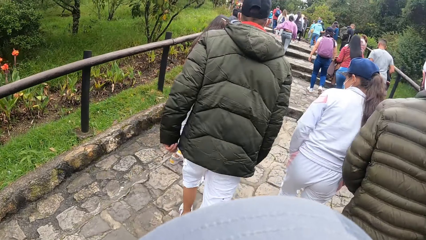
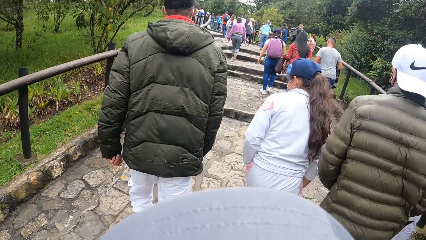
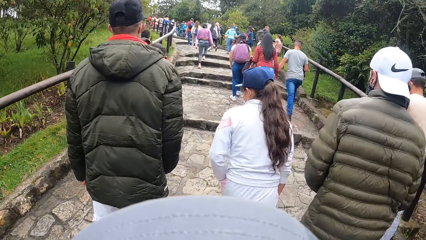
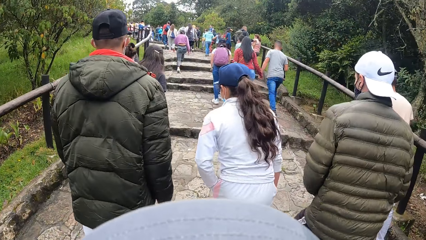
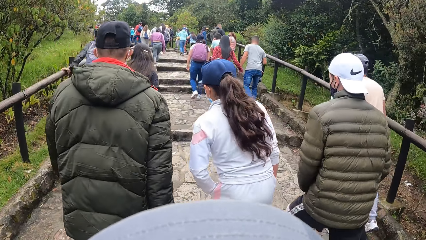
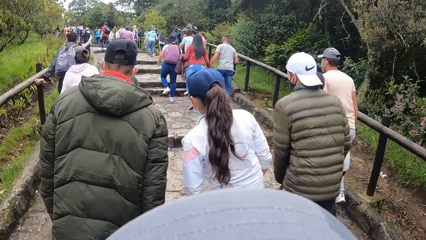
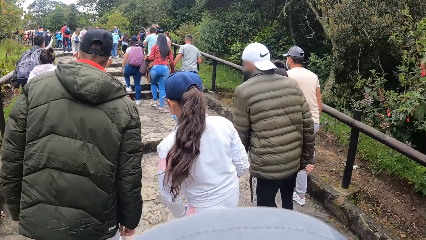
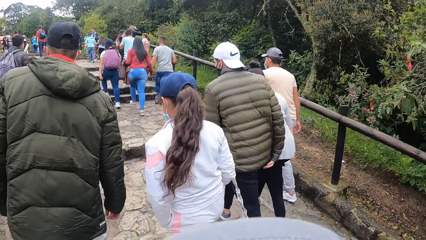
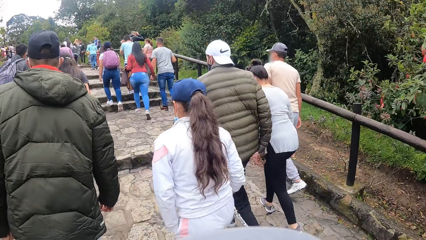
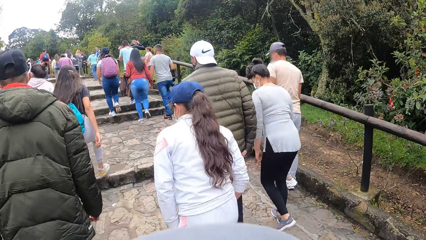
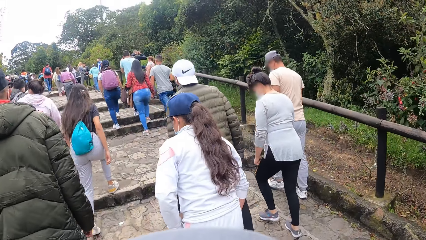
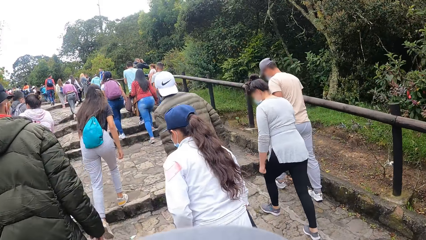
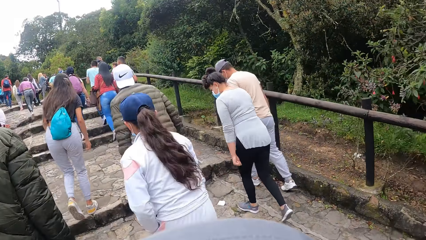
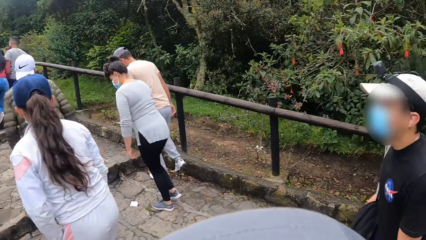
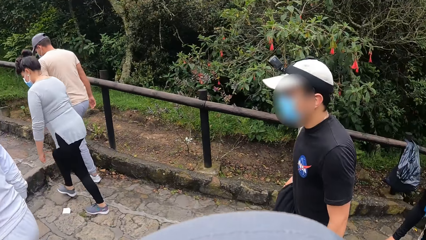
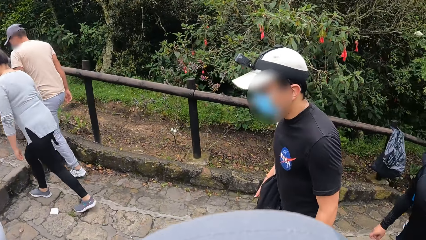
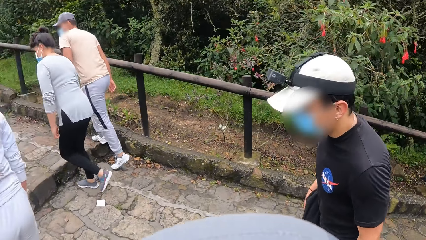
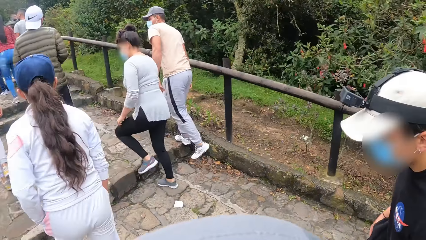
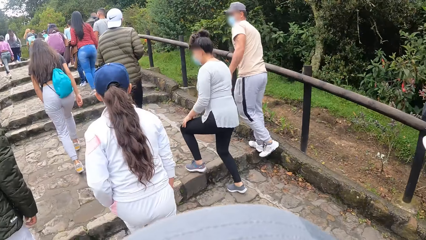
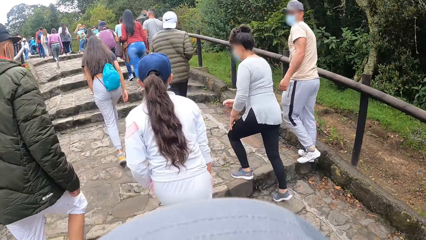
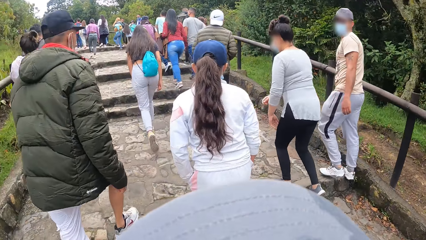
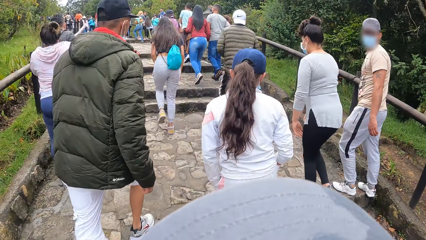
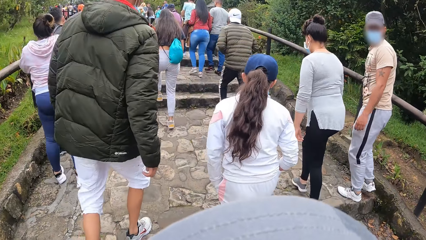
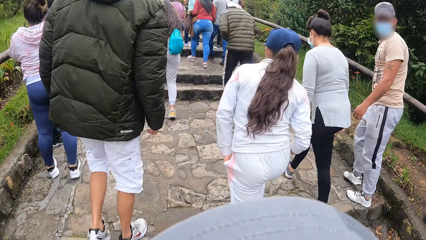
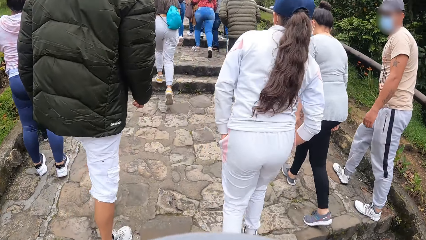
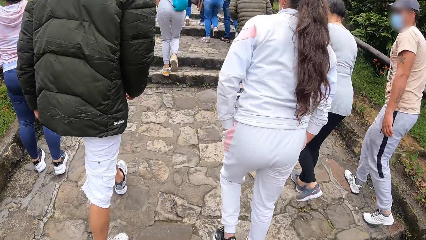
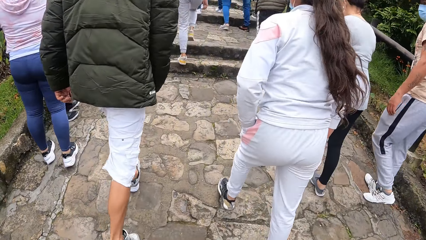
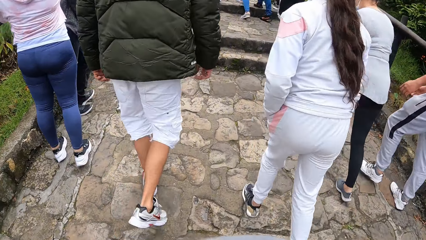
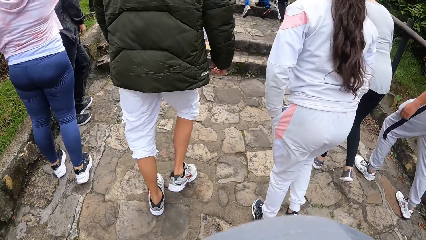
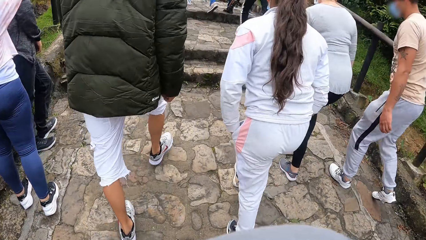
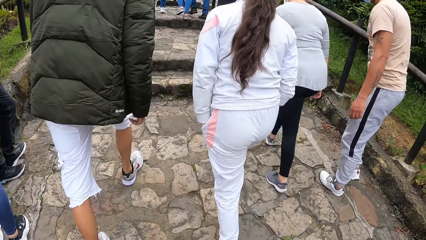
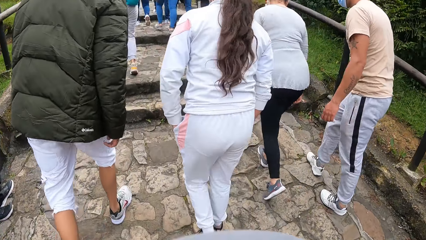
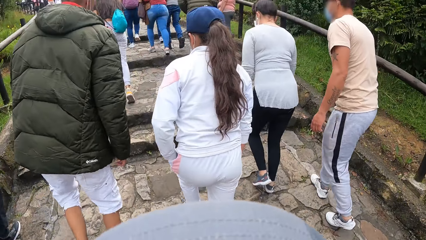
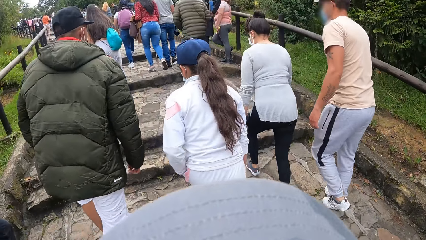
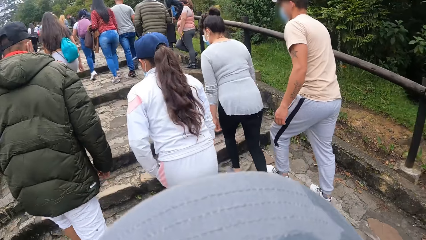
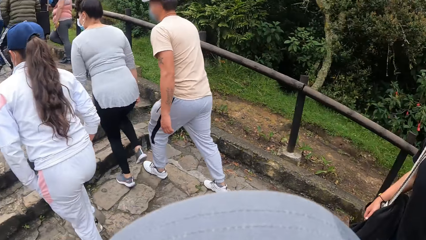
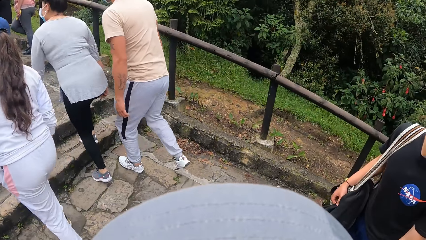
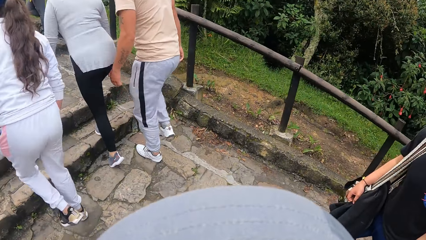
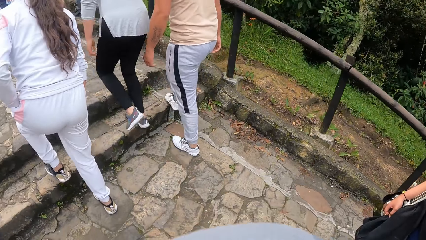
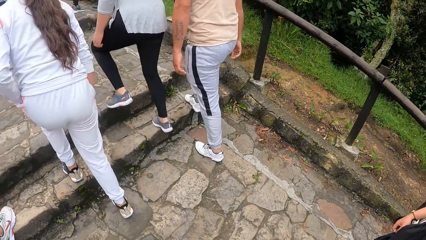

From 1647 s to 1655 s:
A man walks up the staircase.

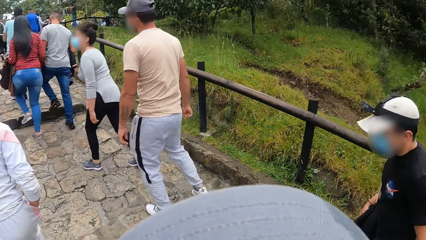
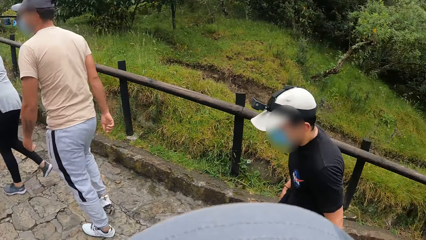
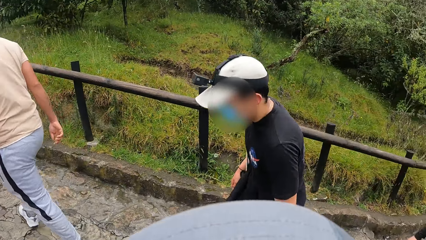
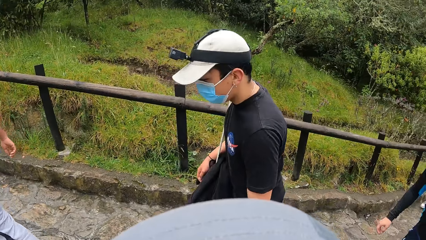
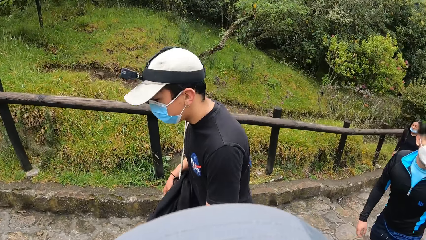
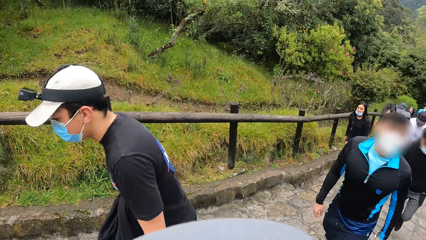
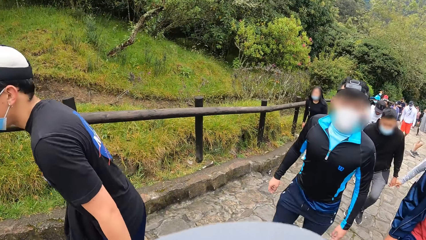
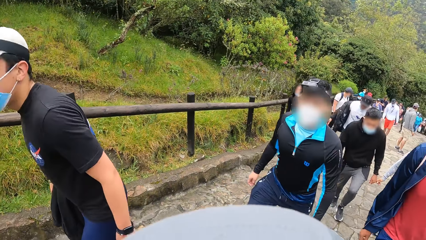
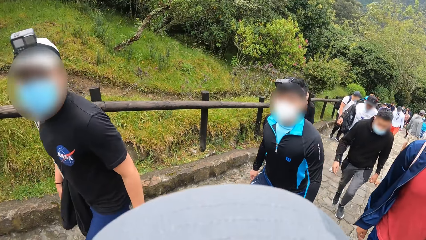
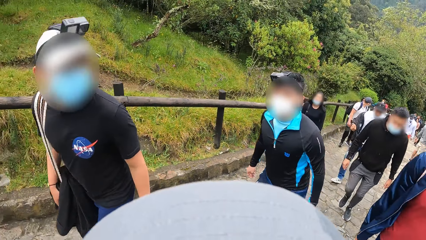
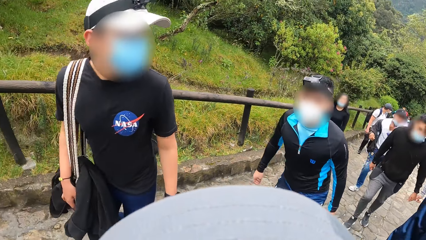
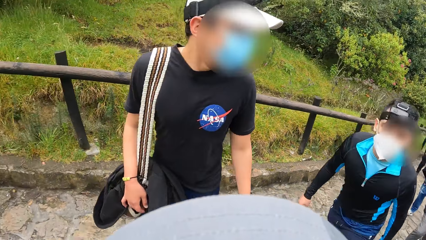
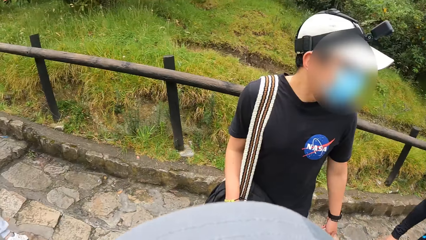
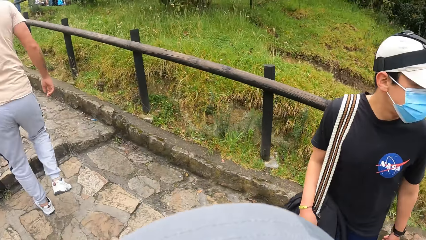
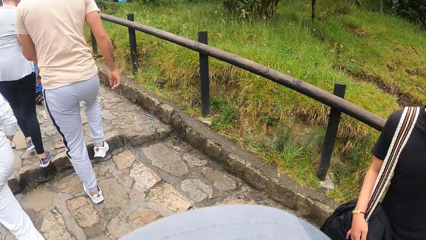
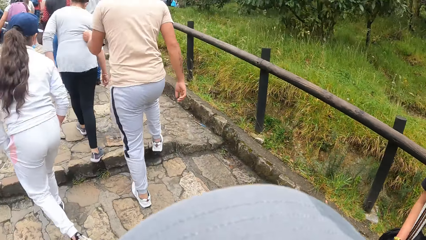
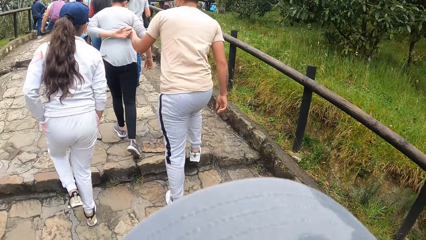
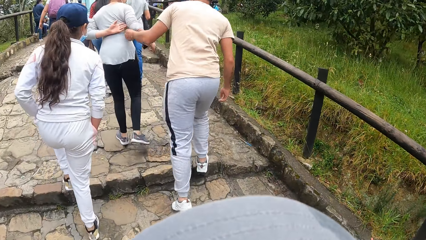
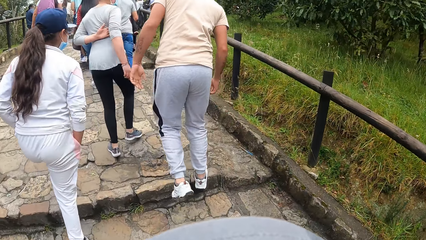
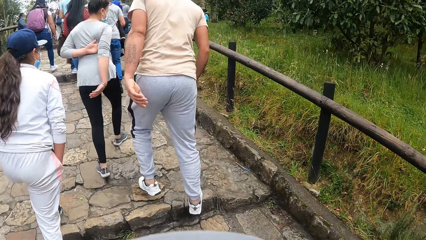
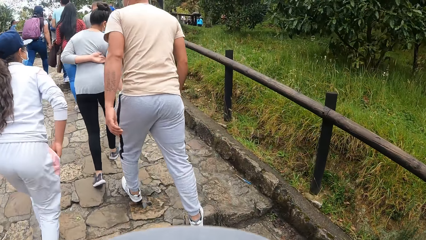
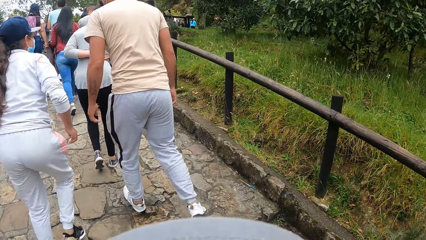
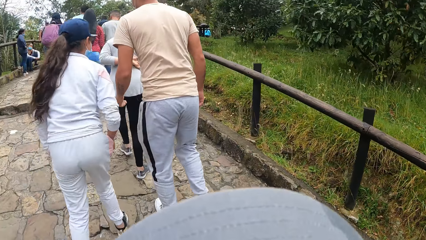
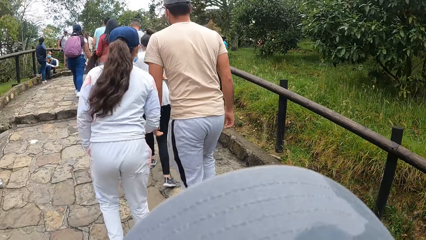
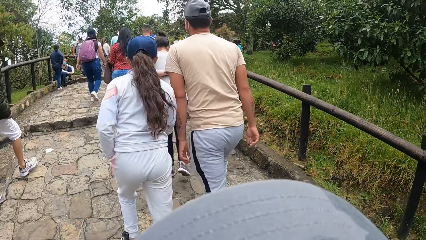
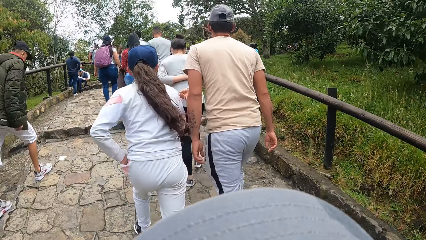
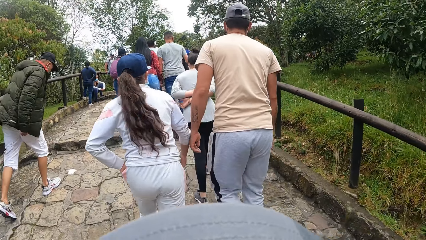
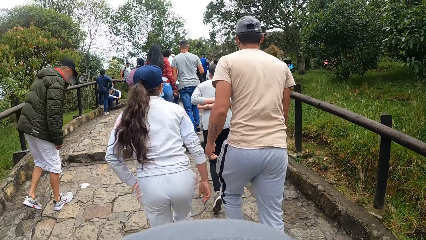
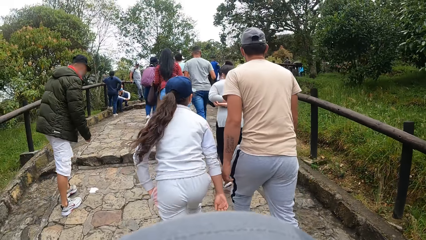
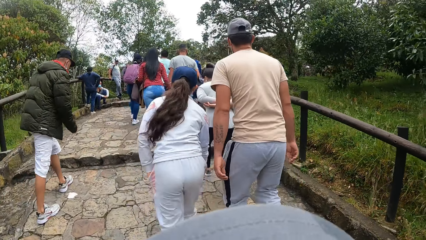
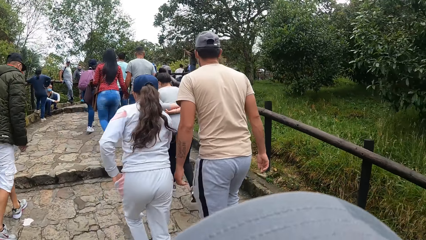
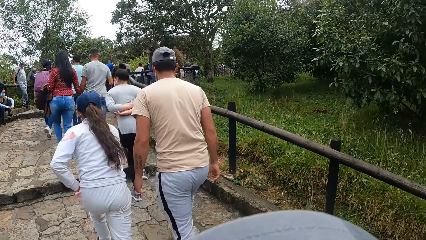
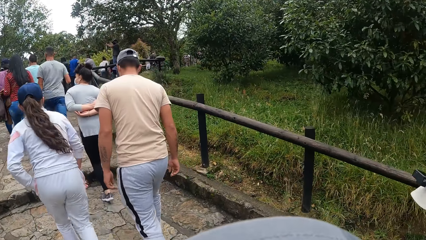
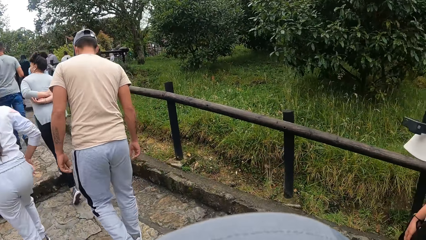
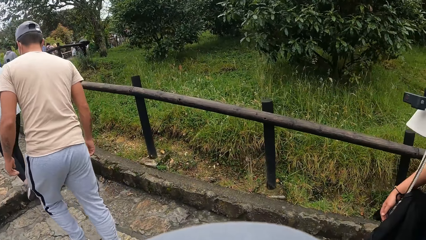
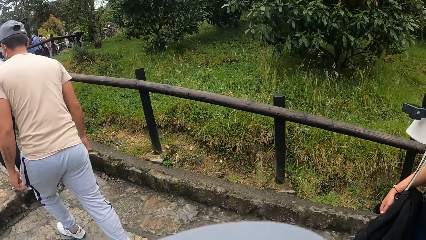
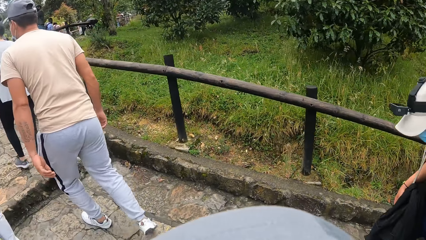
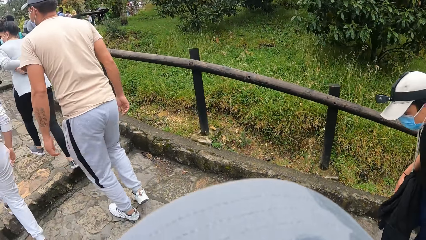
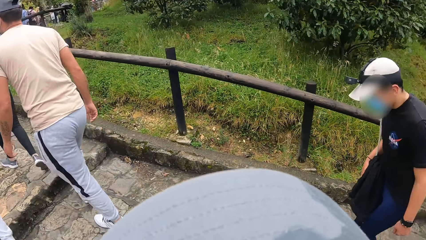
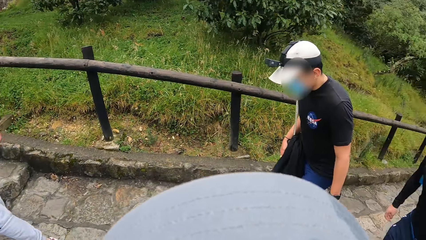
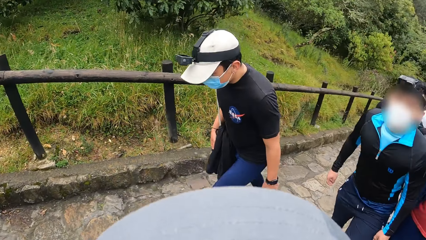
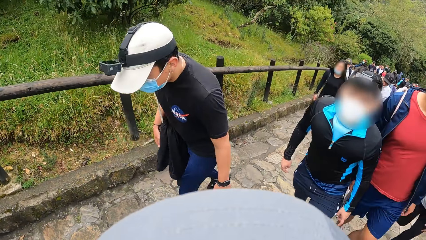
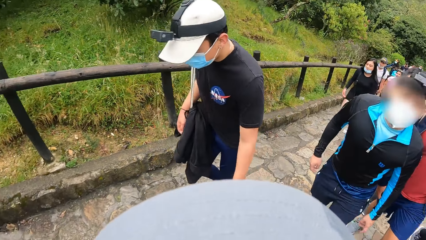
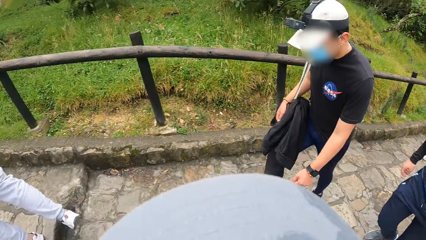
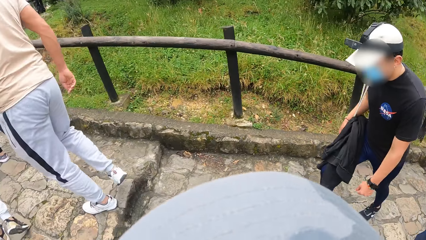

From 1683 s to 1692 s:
The camera wearer looks at a man. A woman folds her hands on her back. The camera wearer walks along the walkway.
